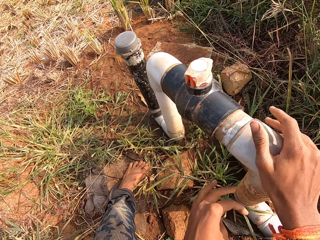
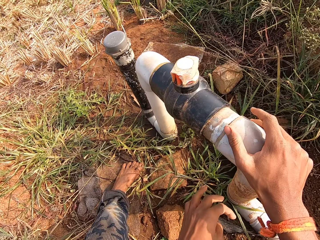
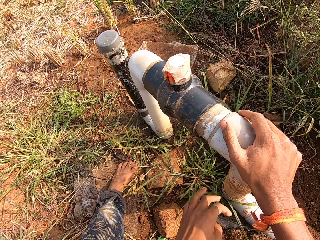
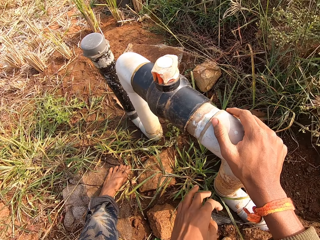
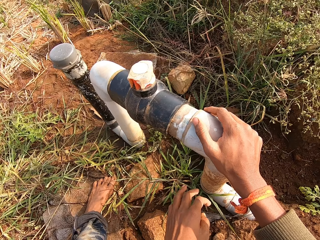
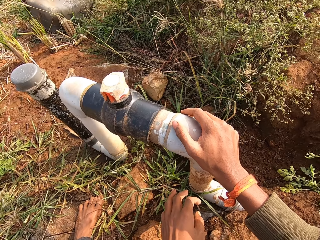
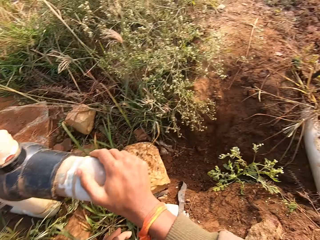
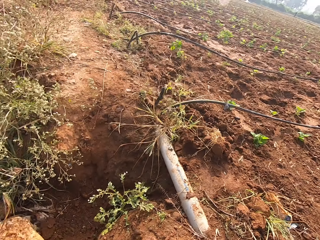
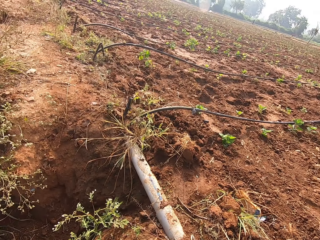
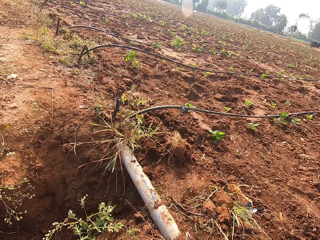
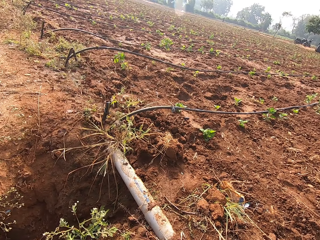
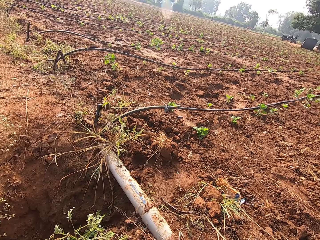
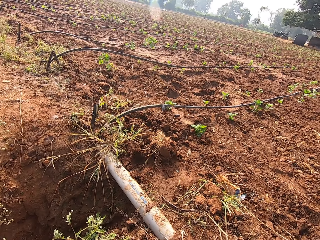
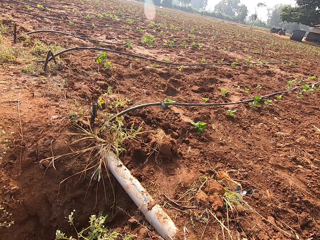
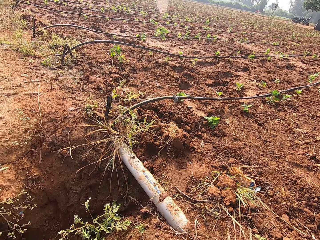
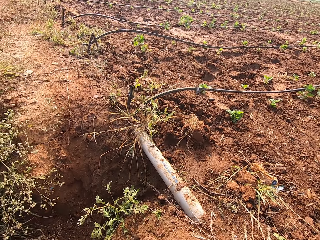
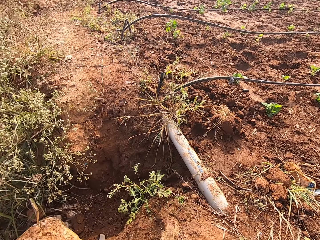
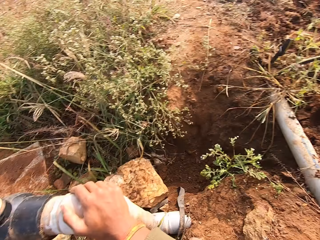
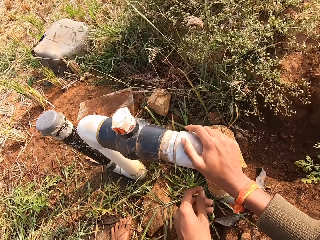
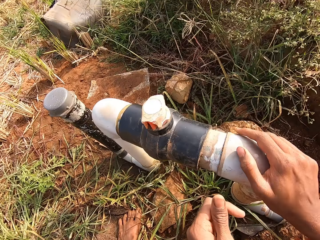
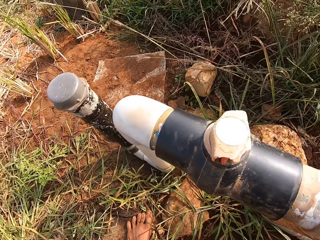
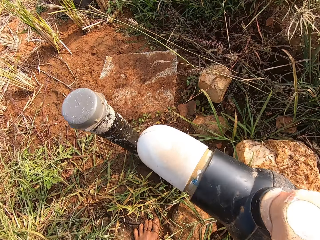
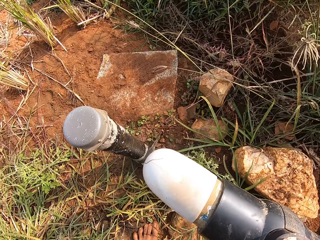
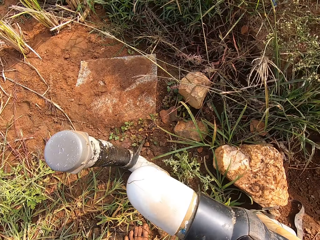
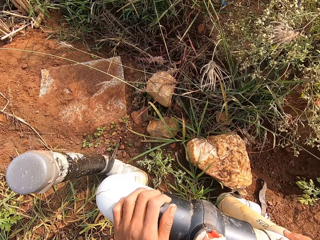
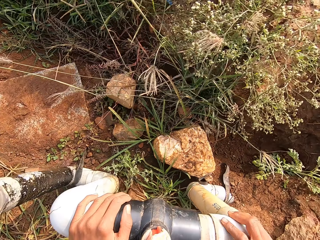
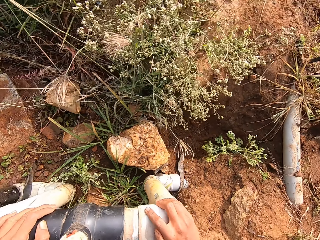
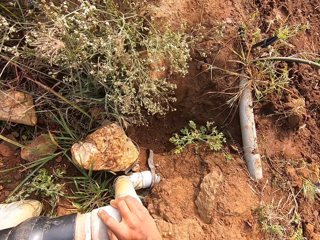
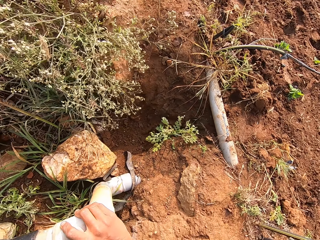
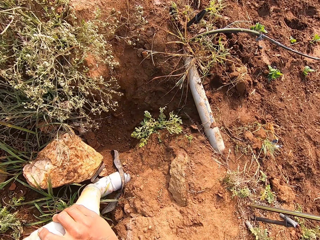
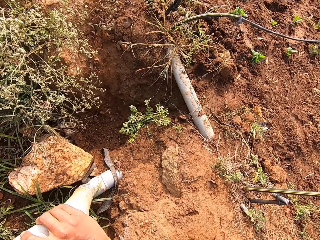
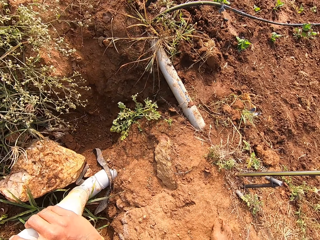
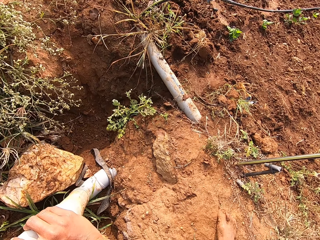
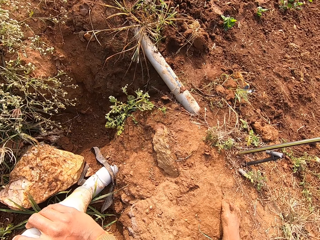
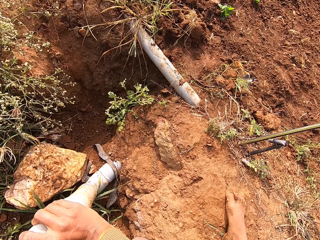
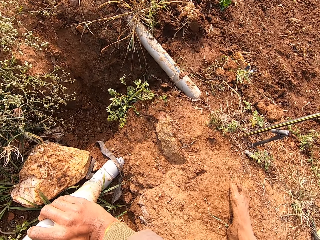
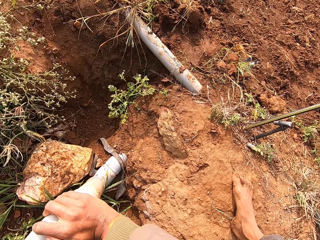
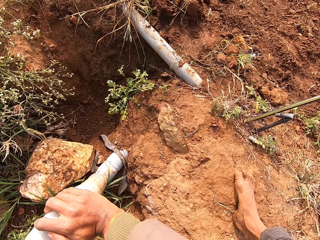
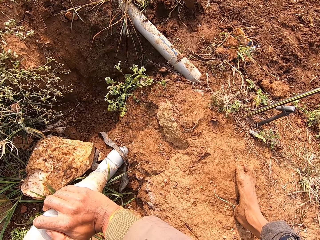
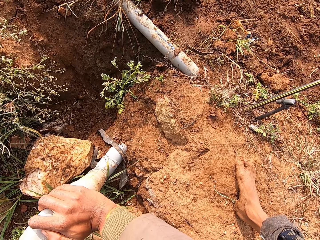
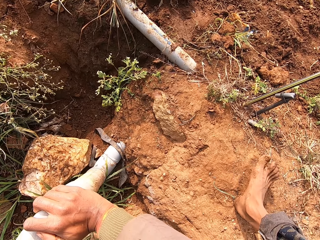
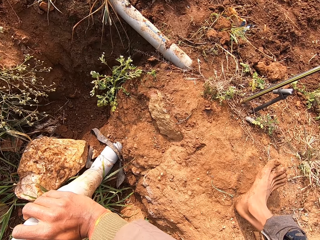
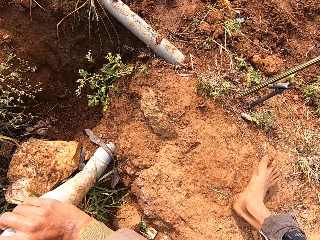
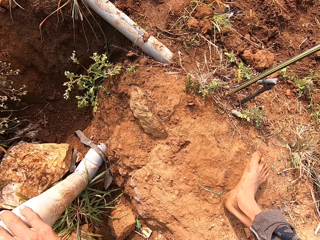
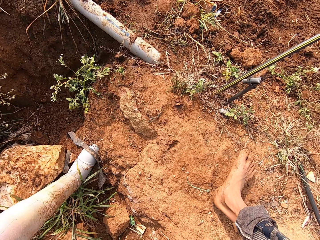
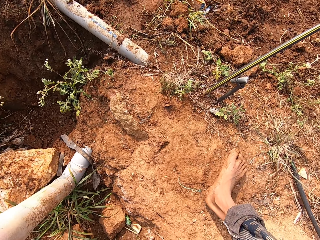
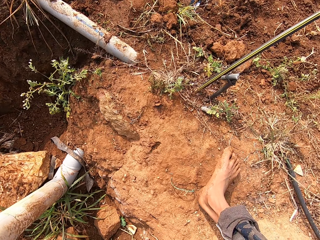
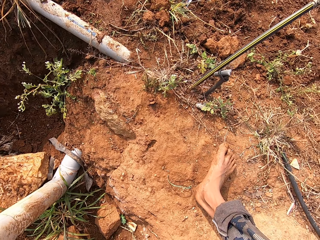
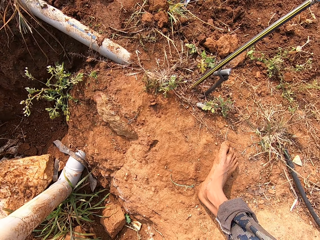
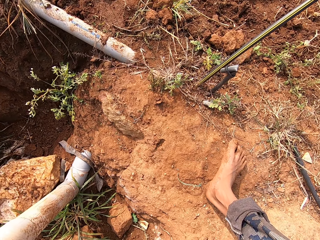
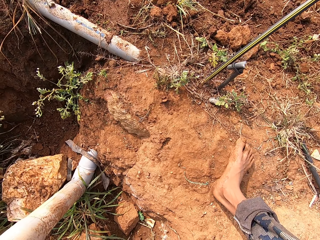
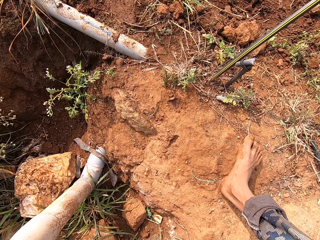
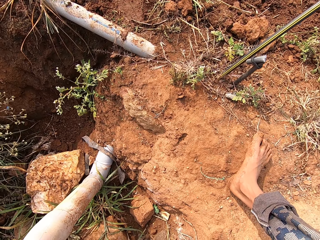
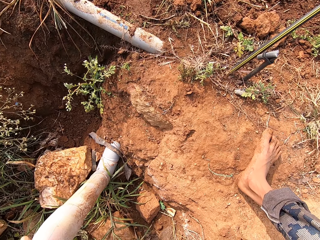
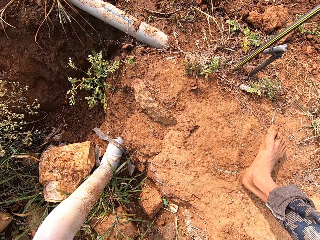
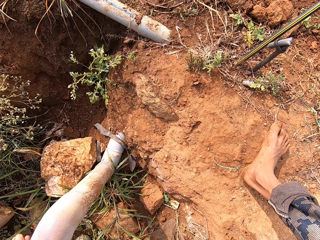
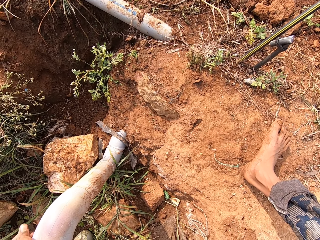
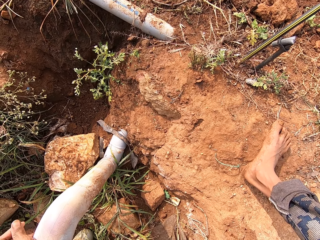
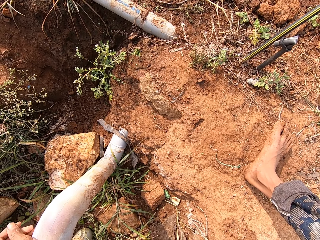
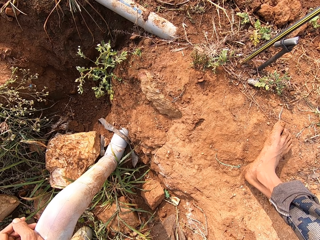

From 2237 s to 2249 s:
The camera wearer holds the pipe with his right hand. He looks around the farm. He holds the pipe with both hands.

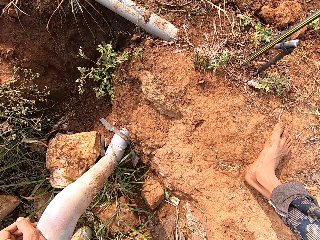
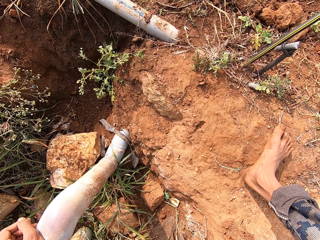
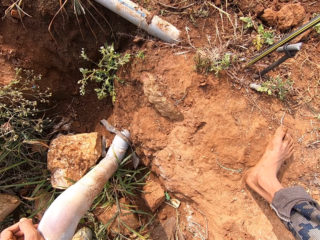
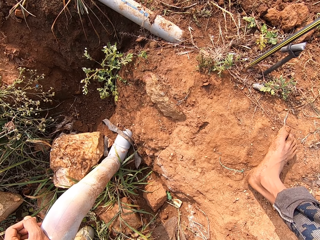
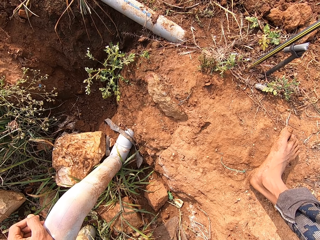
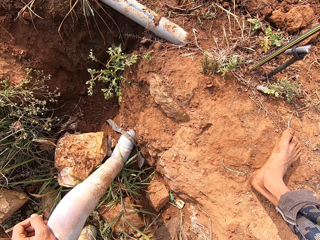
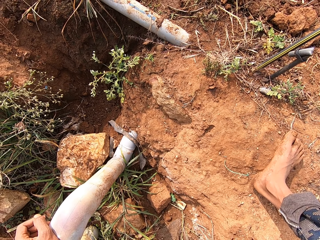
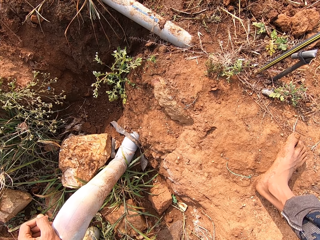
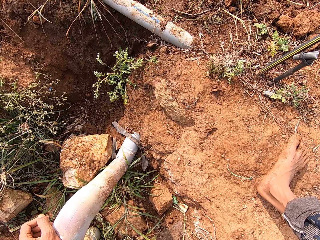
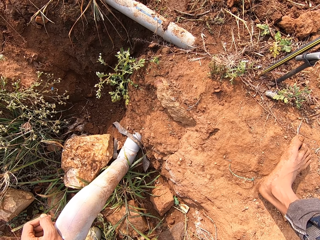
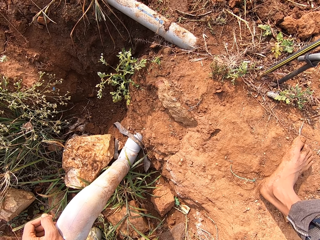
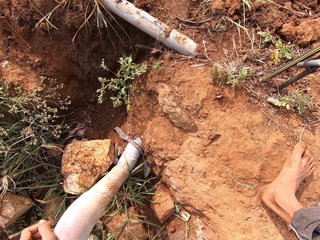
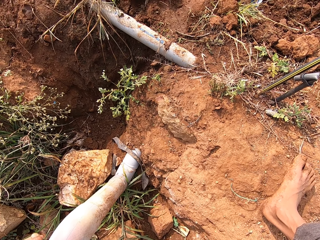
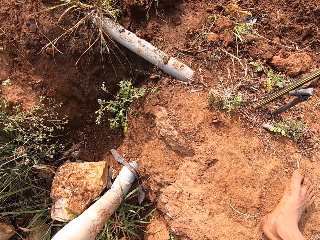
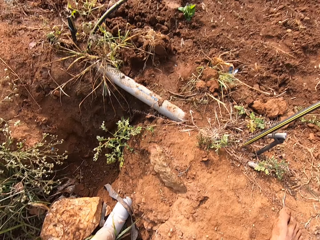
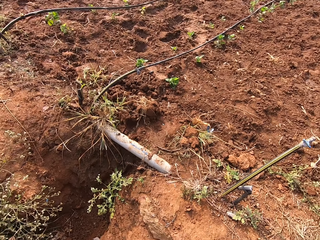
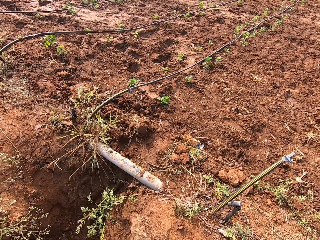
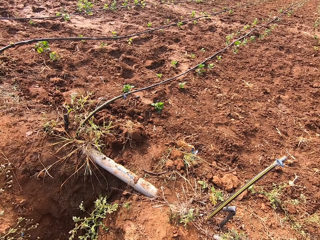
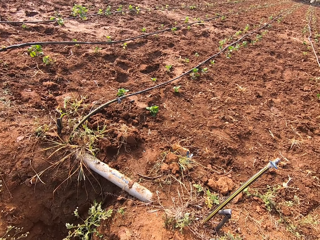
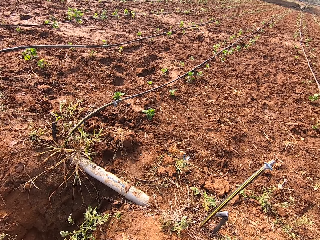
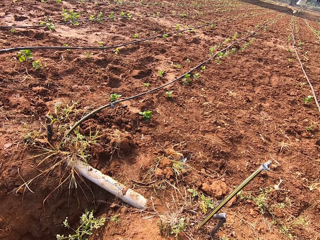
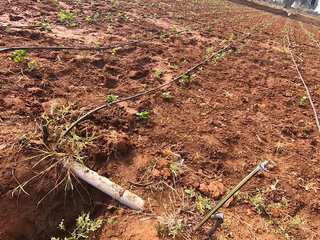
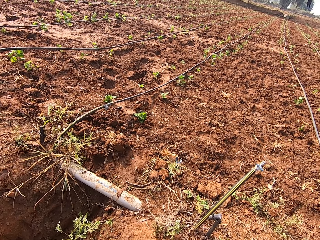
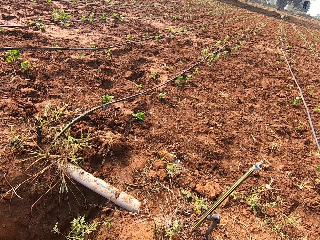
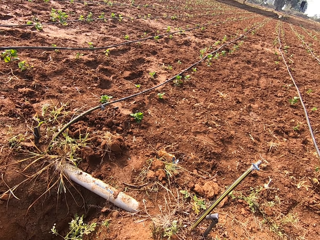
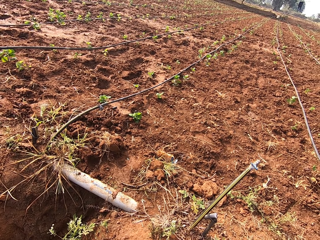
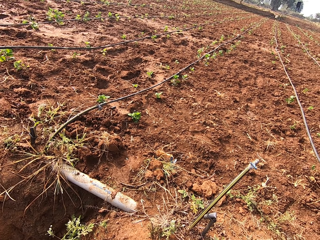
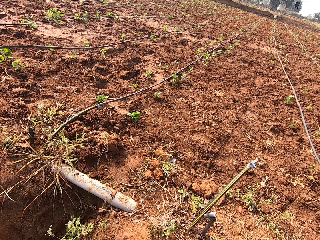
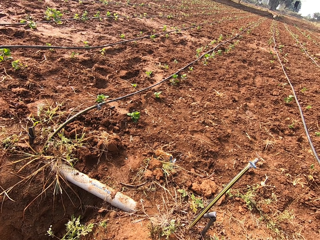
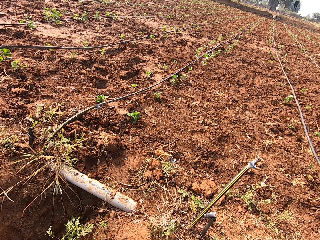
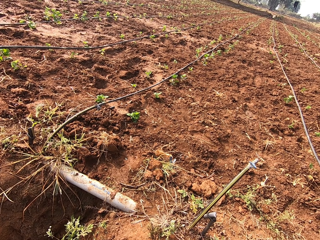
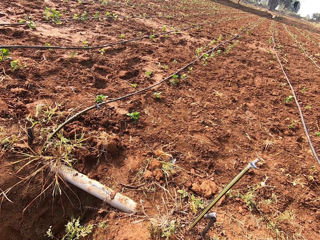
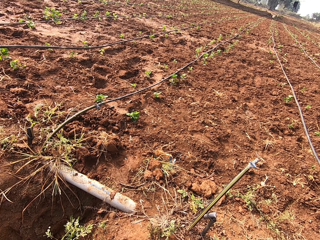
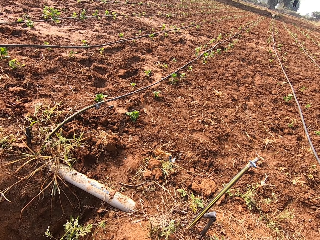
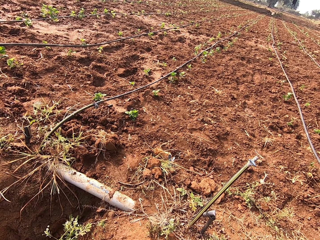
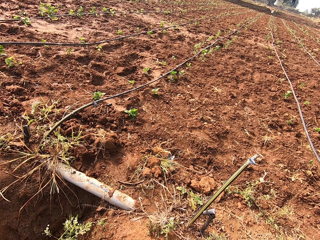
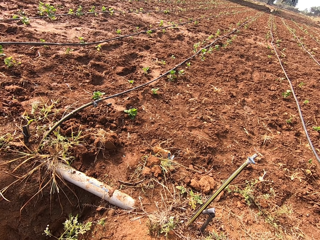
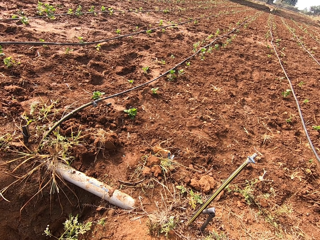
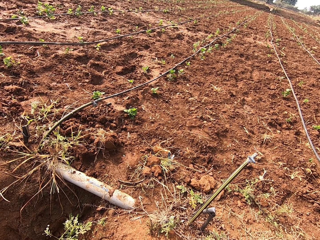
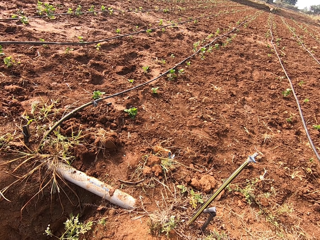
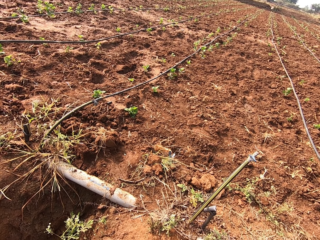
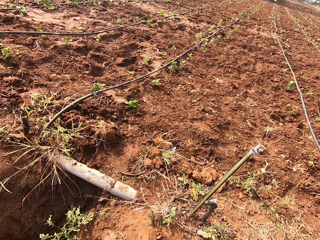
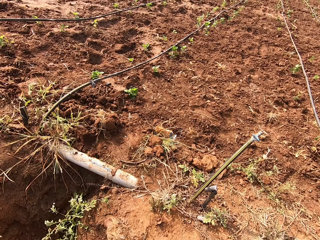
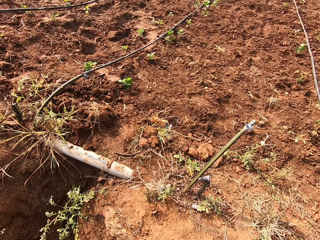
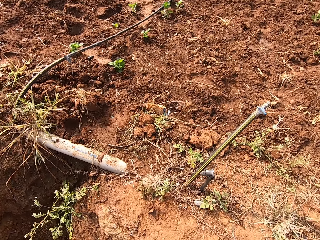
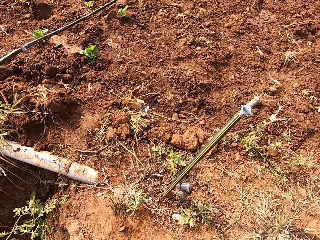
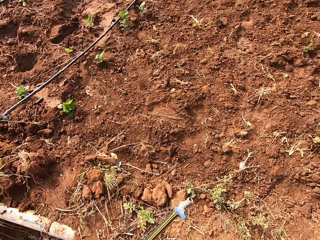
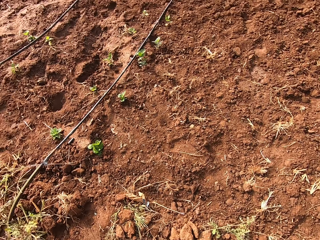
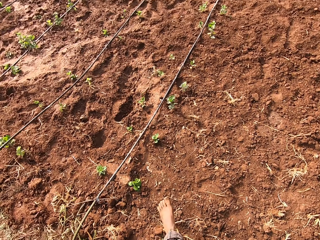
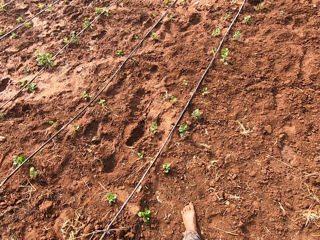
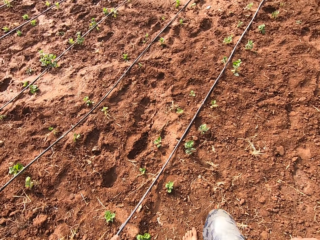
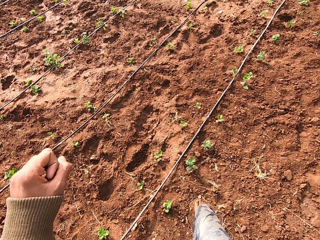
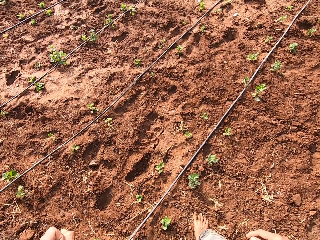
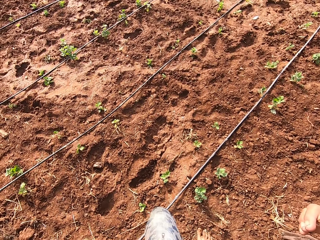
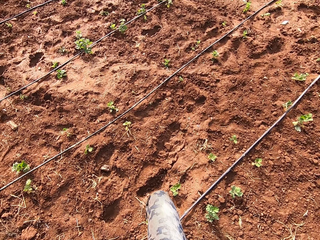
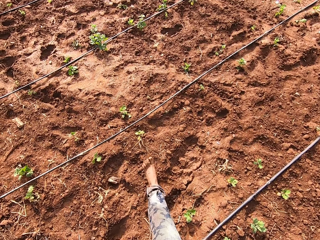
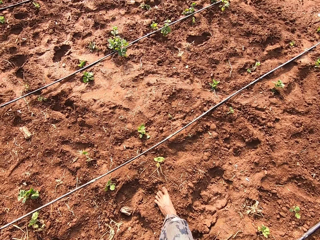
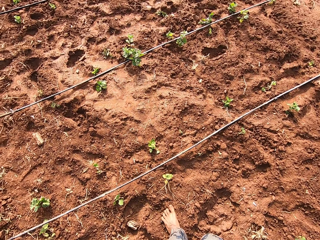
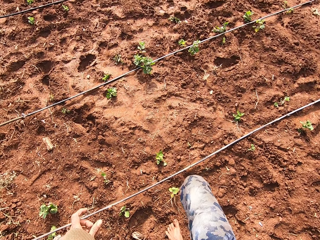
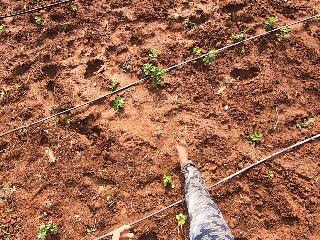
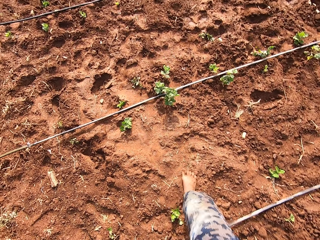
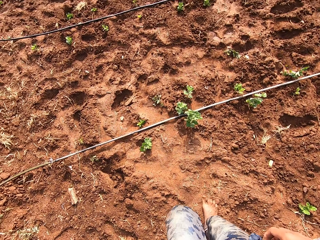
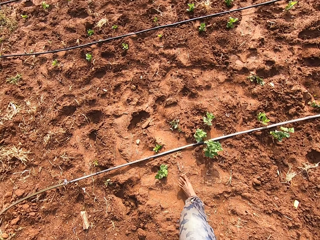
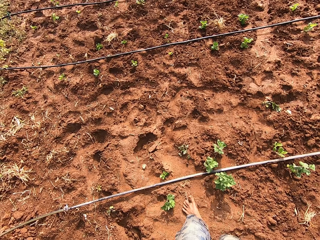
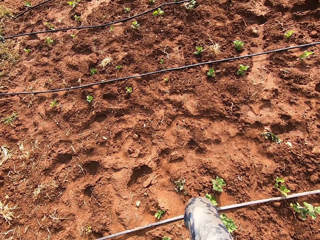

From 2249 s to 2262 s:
The camera wearer looks around the farm. They walk around the farm.
